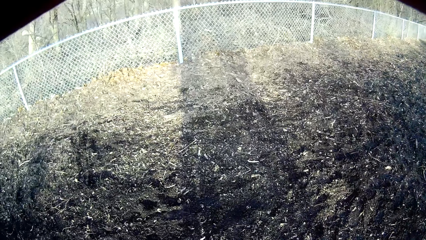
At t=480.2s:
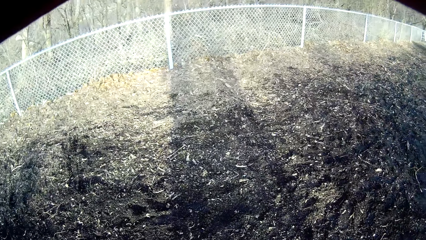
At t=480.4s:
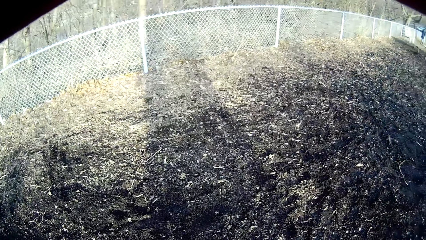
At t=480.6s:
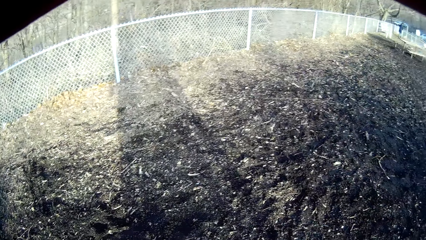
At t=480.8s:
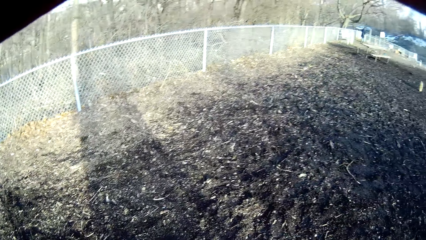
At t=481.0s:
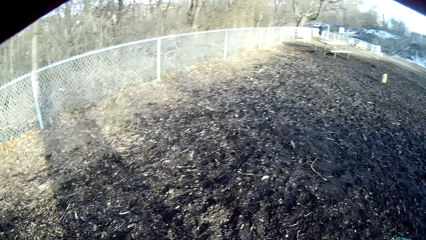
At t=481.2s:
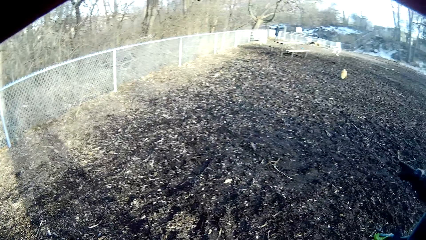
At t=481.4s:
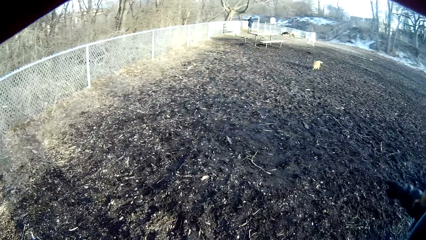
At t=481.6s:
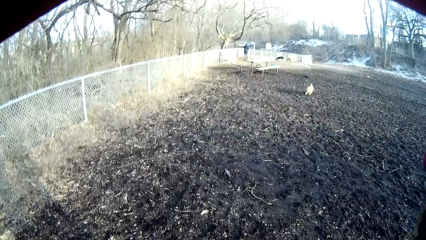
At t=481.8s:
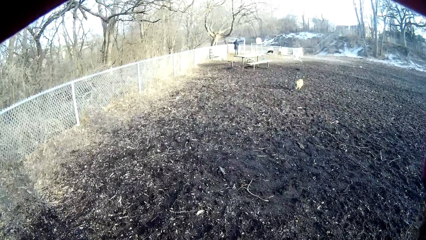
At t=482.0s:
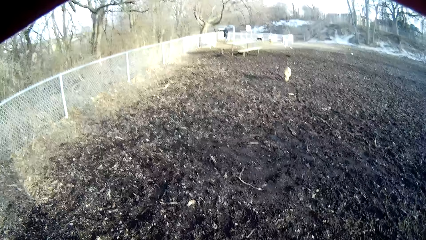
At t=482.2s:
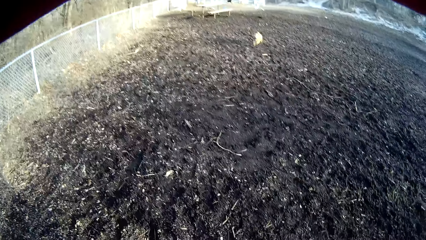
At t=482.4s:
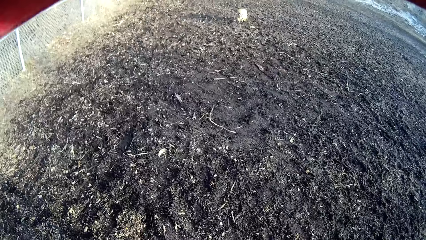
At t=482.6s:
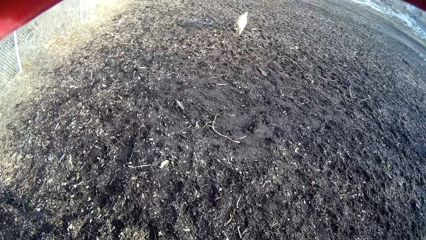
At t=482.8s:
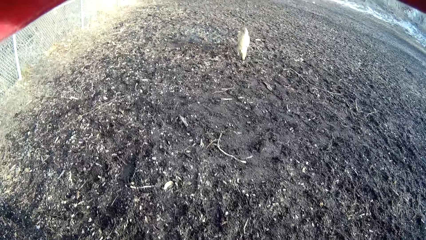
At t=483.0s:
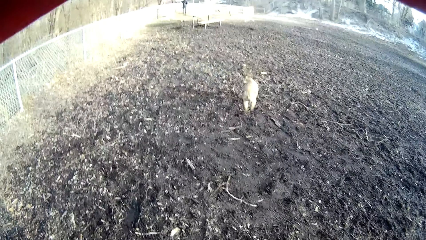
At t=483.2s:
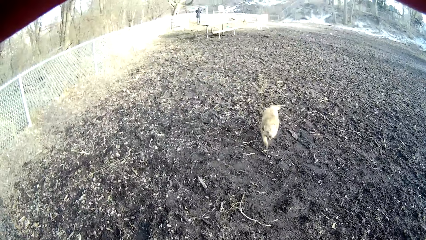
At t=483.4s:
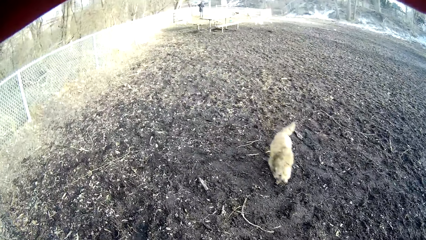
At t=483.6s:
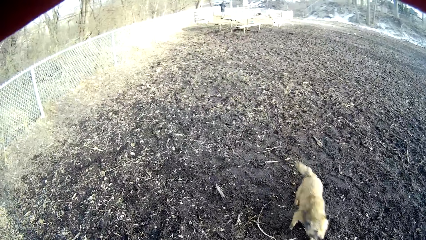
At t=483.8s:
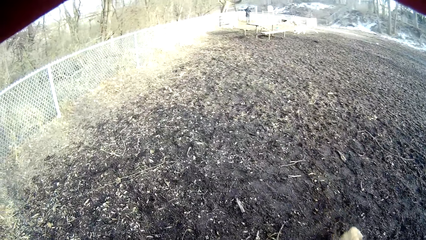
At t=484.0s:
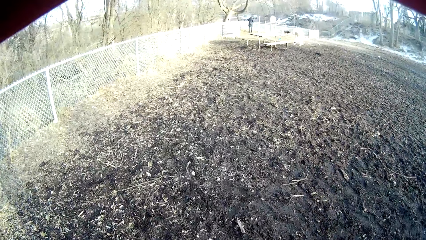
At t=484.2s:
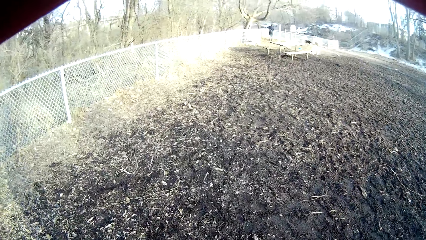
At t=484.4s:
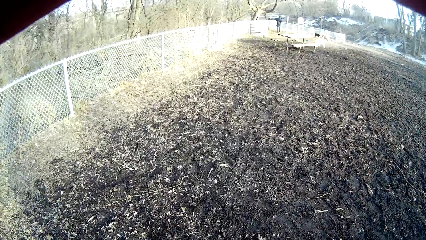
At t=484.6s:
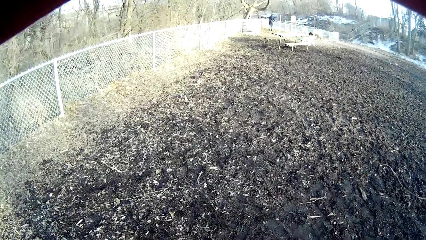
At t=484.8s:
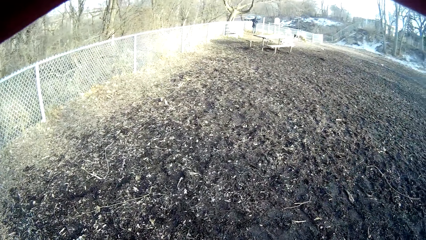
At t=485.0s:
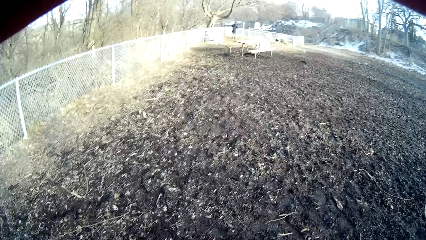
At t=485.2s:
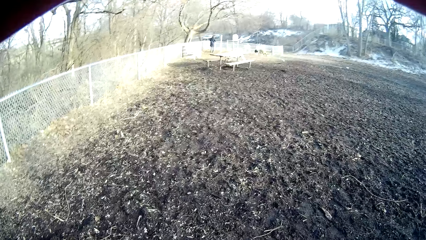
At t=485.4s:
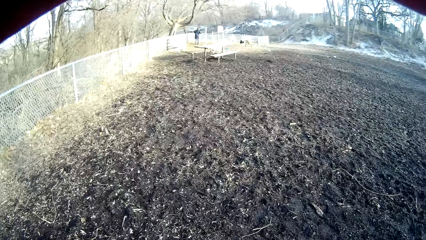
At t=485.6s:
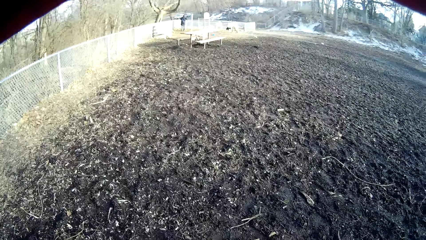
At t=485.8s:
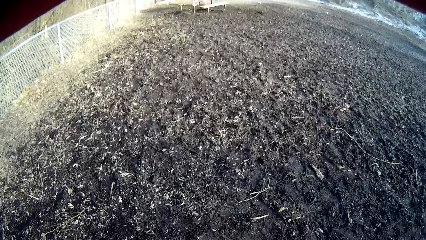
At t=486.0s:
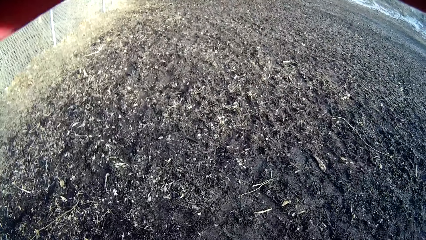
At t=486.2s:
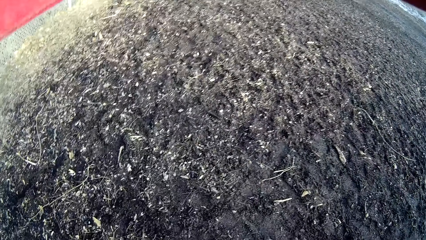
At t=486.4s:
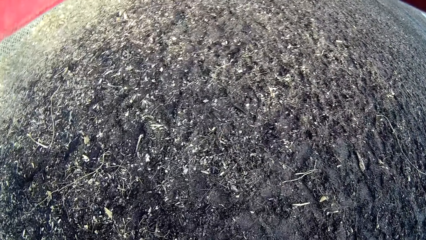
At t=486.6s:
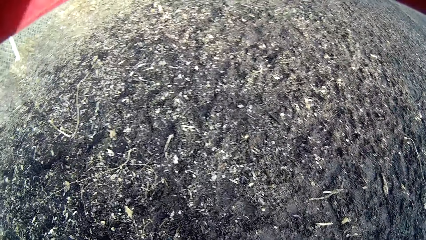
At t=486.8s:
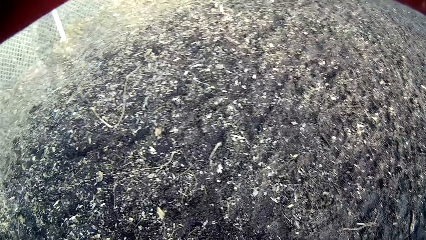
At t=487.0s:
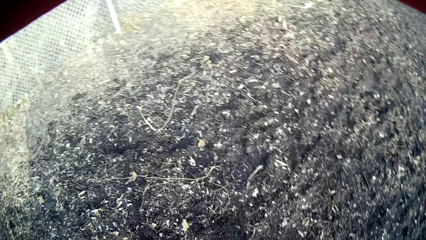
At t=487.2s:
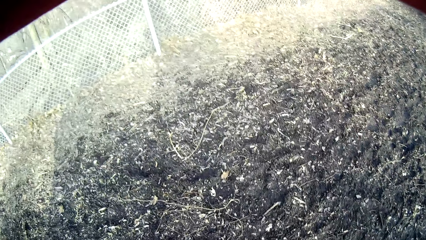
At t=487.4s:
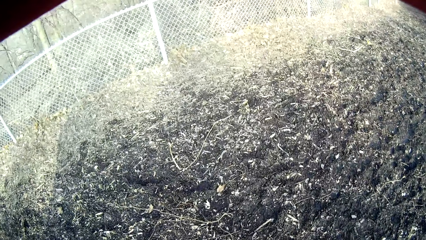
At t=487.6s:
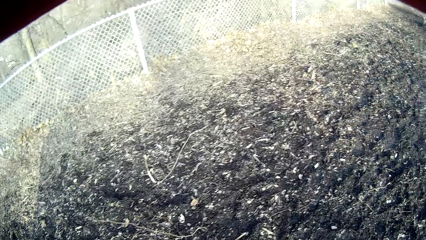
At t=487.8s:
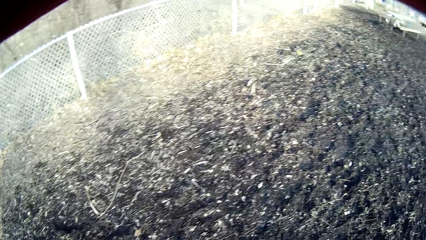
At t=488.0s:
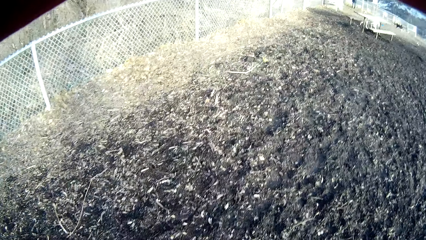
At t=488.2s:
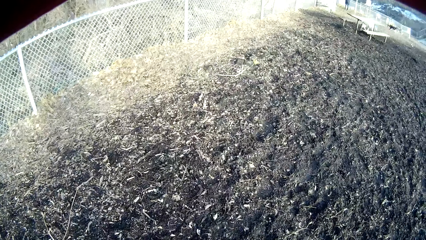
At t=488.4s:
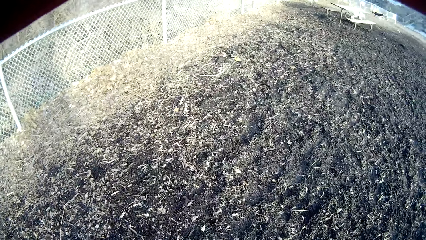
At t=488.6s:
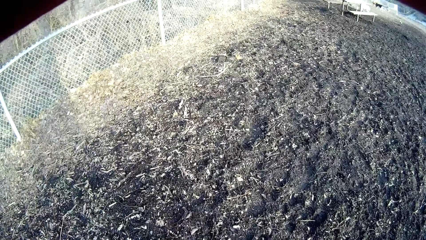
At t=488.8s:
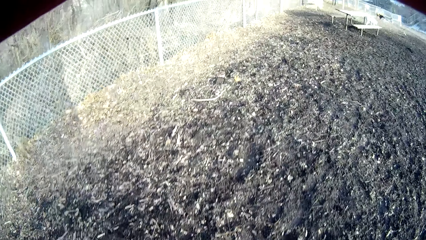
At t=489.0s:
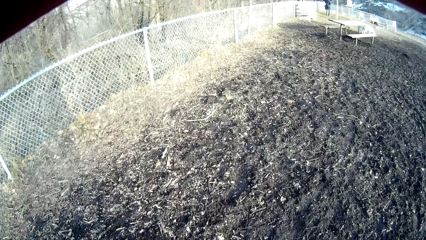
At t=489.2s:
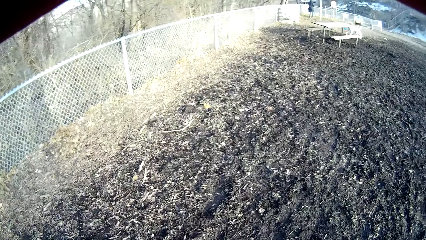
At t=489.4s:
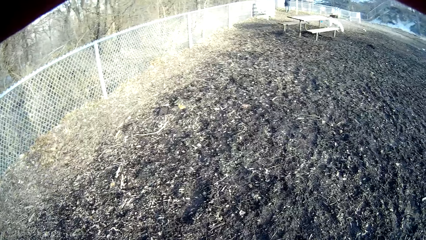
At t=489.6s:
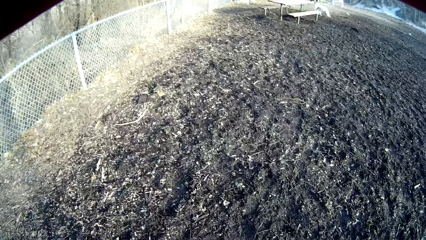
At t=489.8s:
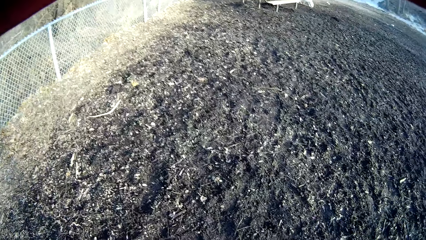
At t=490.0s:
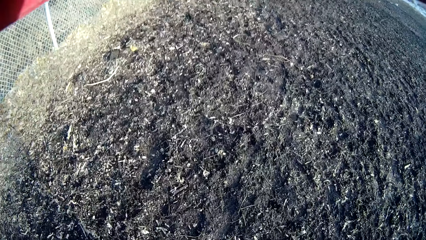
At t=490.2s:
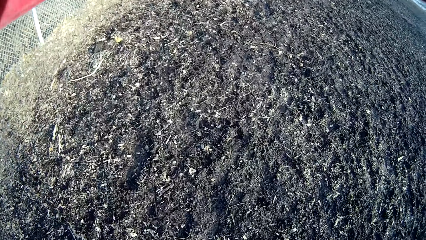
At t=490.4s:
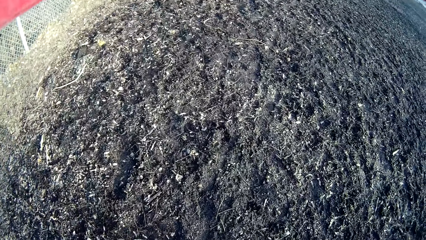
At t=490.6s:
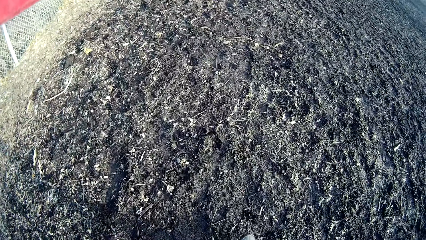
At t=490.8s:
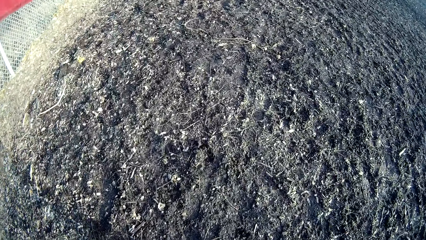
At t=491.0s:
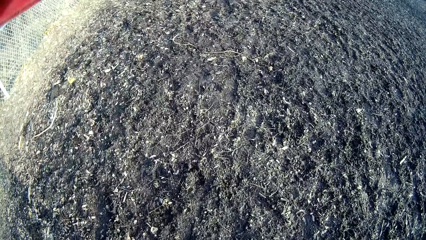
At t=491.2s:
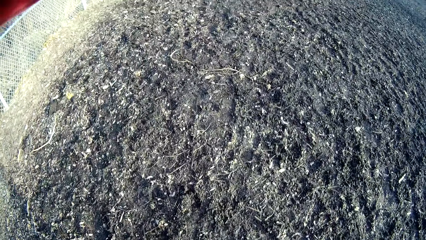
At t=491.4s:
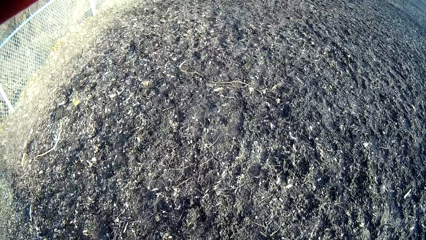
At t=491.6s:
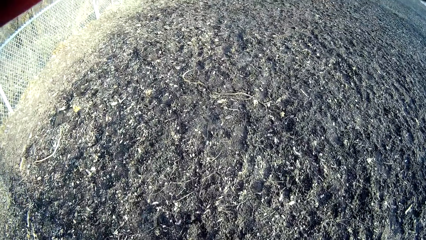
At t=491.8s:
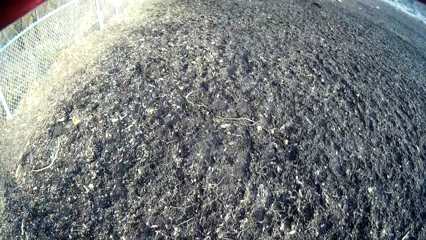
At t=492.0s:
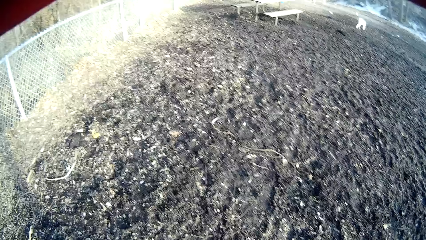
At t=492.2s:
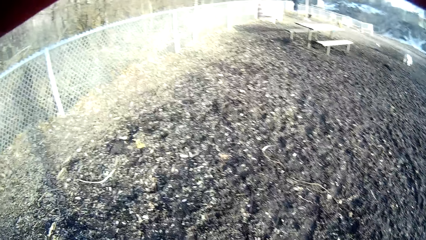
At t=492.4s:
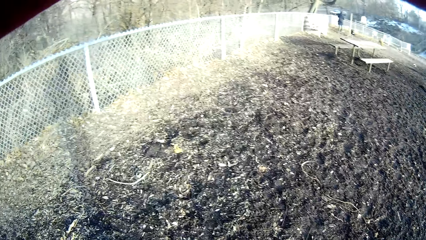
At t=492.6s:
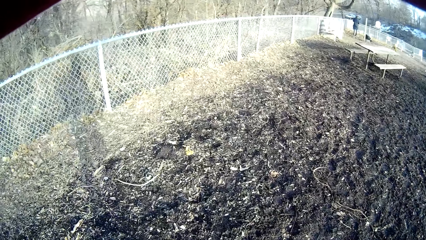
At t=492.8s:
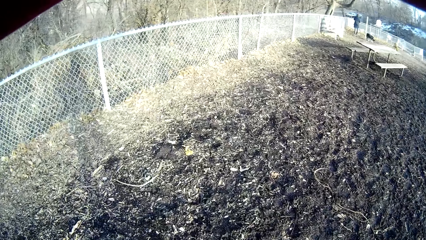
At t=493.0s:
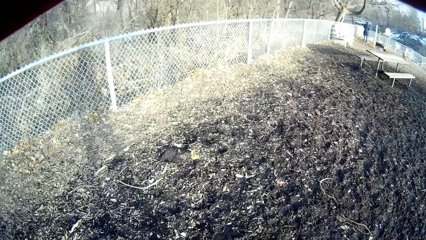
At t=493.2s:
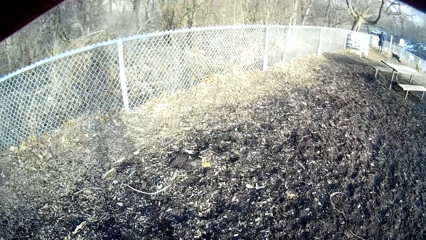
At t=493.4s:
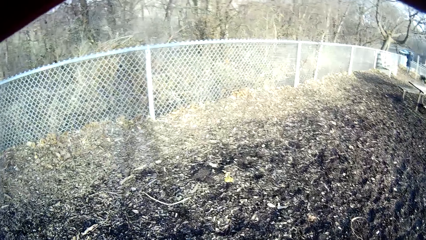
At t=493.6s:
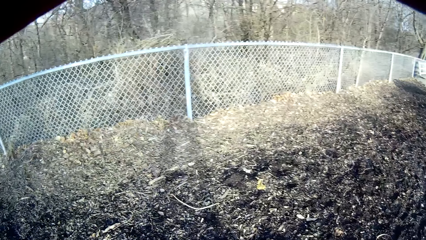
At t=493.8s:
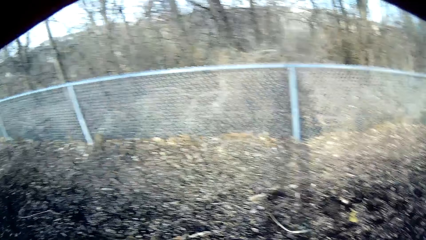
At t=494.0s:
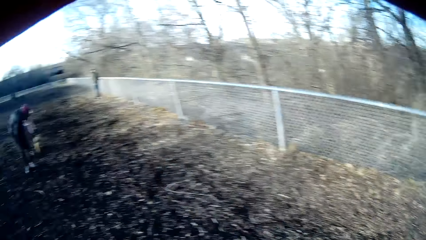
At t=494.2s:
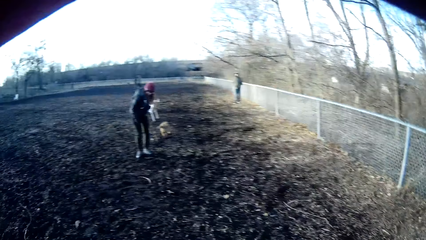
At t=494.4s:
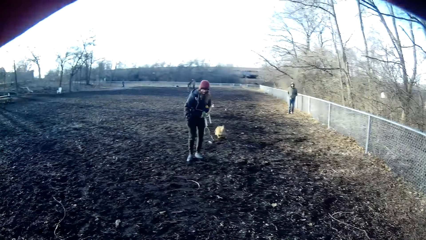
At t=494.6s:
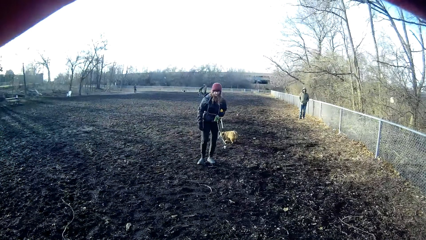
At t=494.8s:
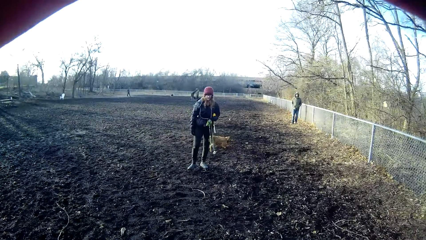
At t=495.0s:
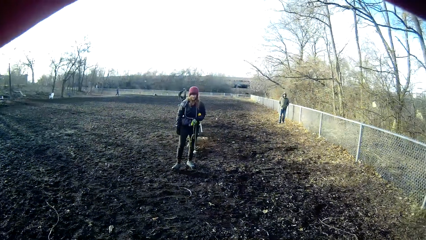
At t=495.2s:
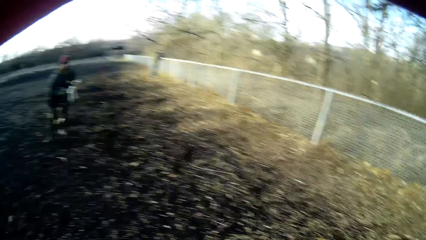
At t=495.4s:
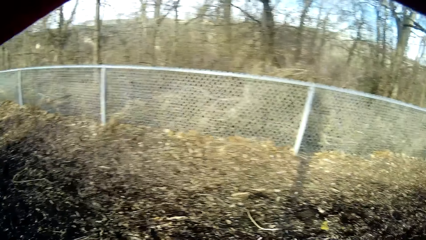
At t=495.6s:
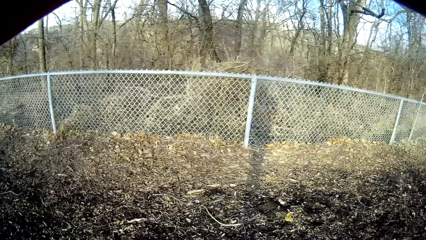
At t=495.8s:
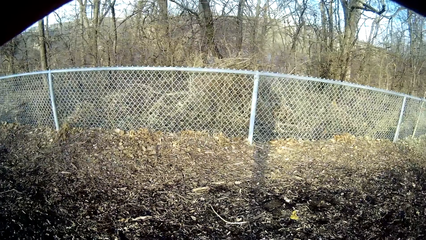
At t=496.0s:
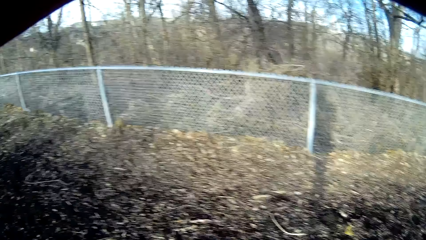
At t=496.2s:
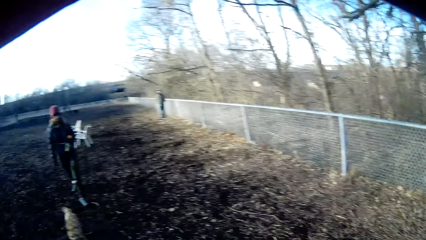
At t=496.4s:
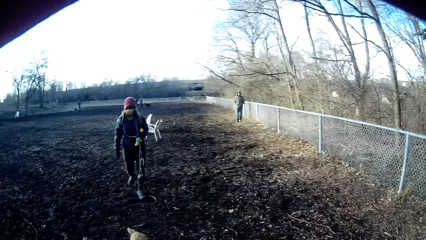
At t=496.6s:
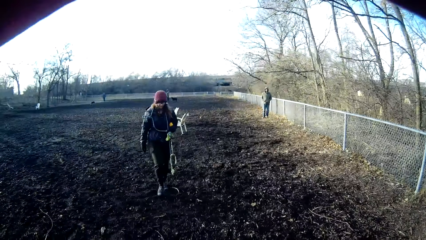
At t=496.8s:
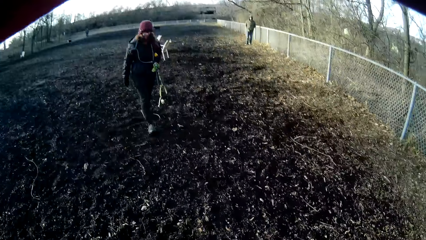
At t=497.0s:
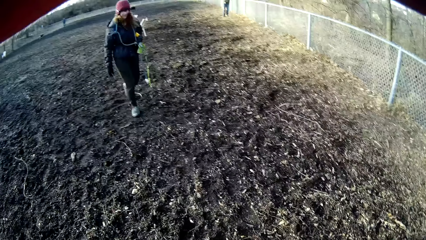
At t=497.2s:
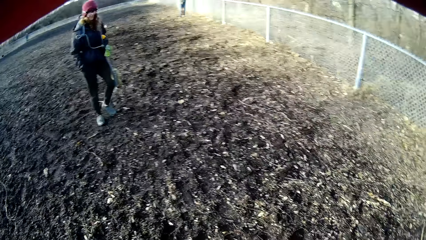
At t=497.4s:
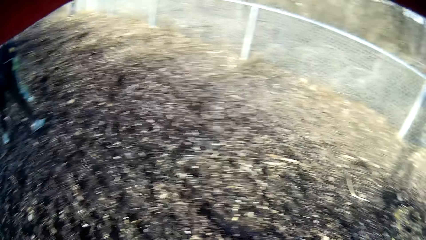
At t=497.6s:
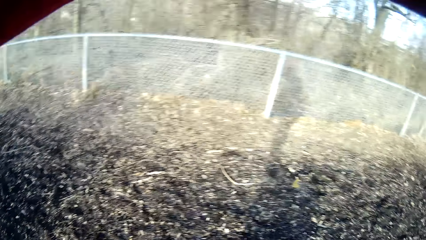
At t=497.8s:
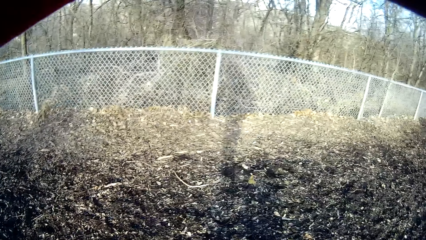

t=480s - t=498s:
A brown dog runs past the camera wearer. The camera wearer moves around the field. They turn around. A person moves around the field. The brown dog runs towards the camera wearer.
